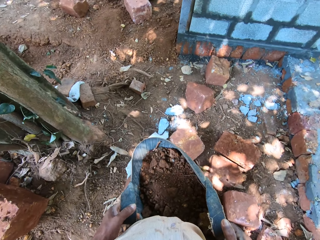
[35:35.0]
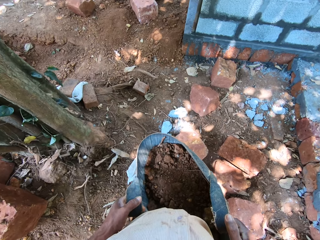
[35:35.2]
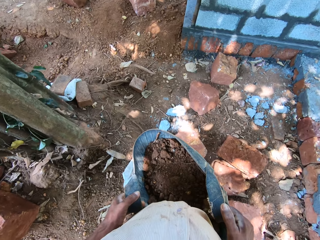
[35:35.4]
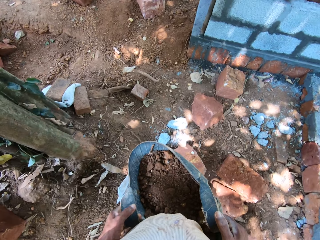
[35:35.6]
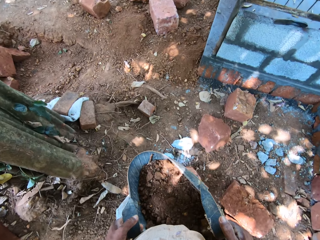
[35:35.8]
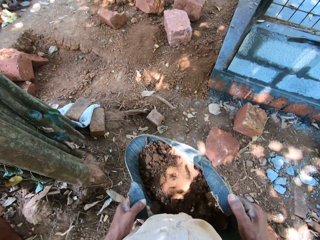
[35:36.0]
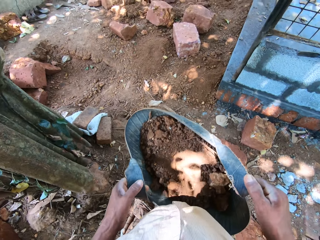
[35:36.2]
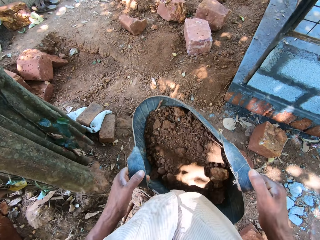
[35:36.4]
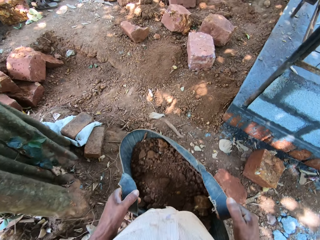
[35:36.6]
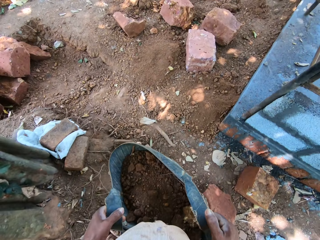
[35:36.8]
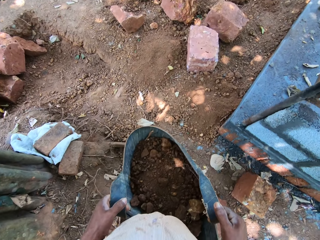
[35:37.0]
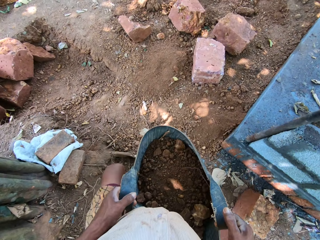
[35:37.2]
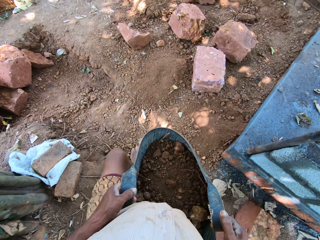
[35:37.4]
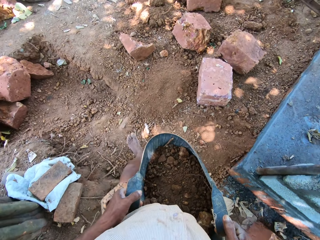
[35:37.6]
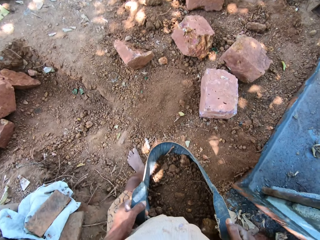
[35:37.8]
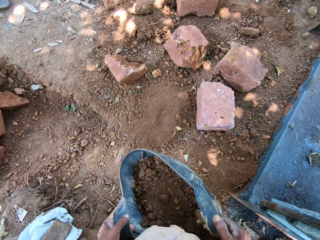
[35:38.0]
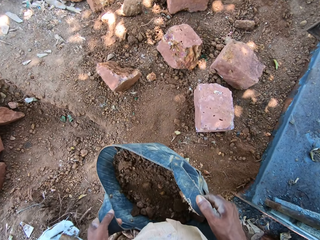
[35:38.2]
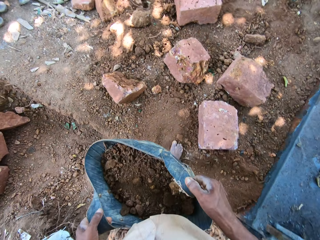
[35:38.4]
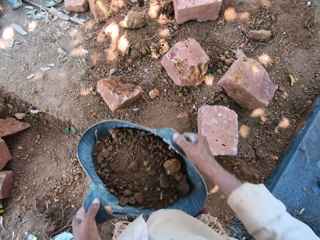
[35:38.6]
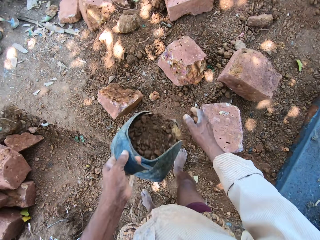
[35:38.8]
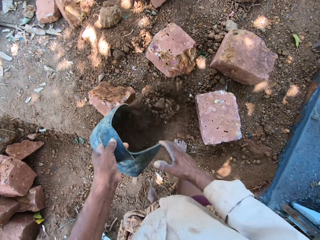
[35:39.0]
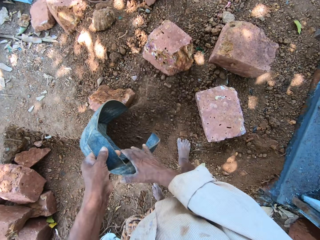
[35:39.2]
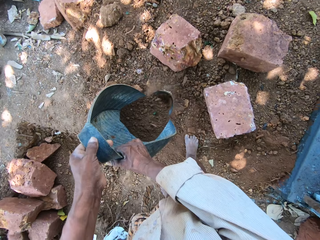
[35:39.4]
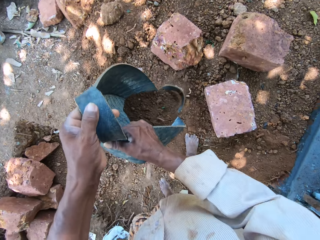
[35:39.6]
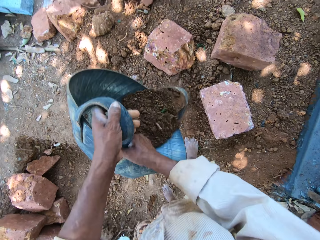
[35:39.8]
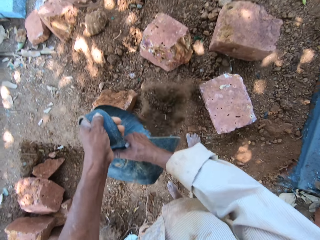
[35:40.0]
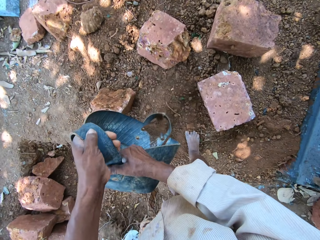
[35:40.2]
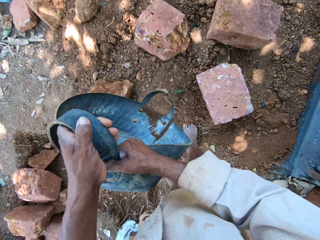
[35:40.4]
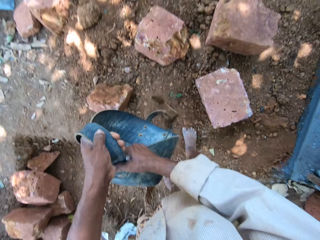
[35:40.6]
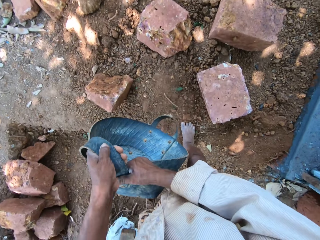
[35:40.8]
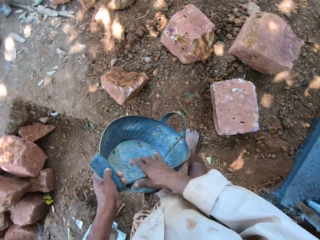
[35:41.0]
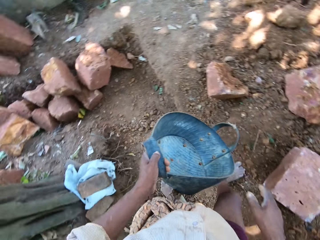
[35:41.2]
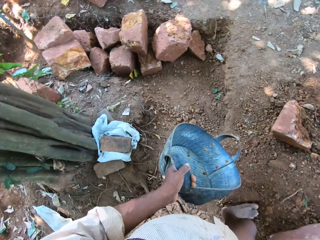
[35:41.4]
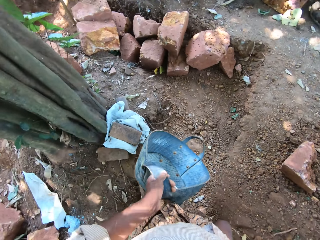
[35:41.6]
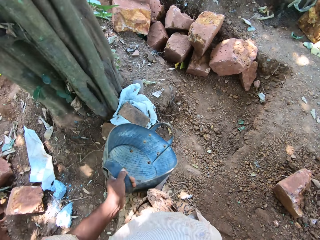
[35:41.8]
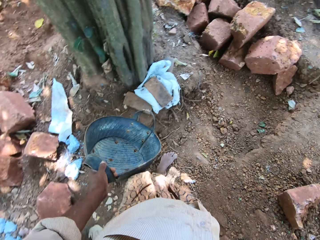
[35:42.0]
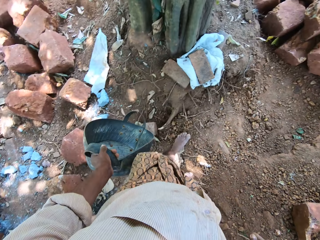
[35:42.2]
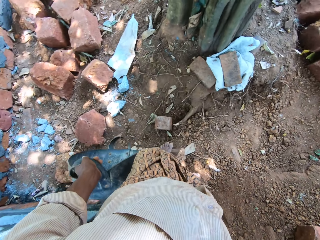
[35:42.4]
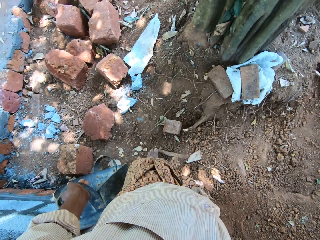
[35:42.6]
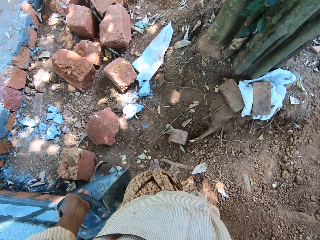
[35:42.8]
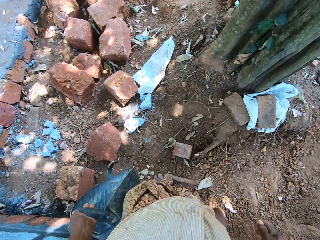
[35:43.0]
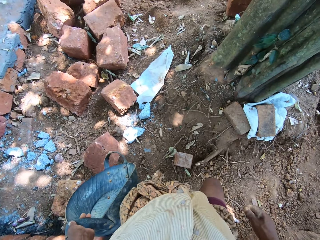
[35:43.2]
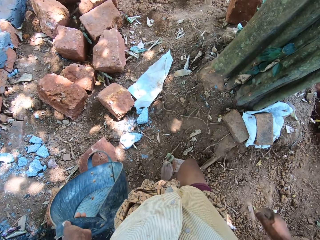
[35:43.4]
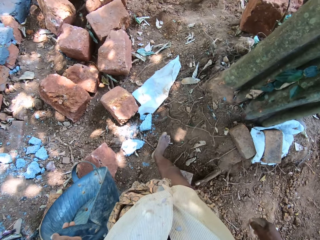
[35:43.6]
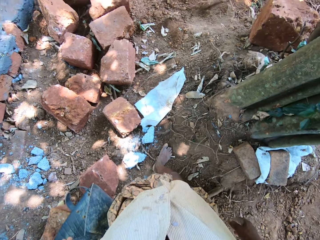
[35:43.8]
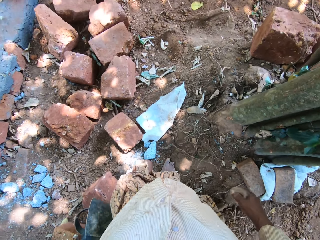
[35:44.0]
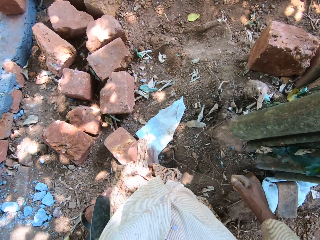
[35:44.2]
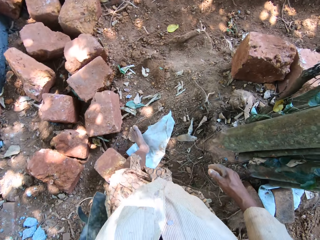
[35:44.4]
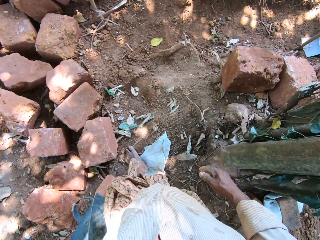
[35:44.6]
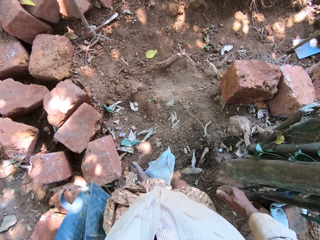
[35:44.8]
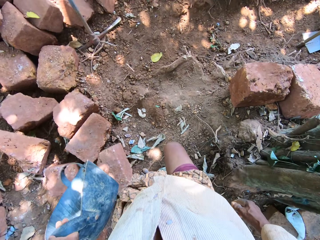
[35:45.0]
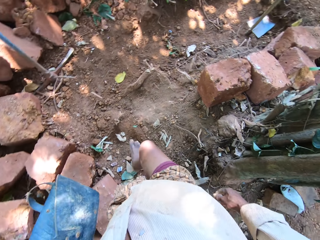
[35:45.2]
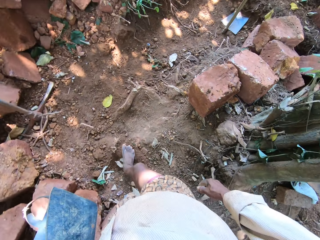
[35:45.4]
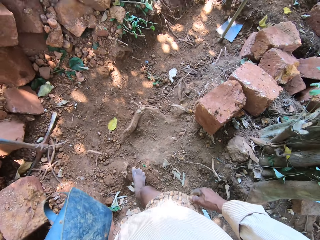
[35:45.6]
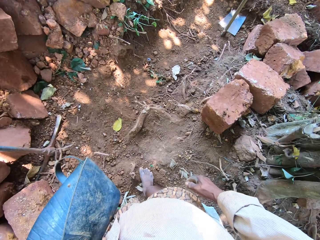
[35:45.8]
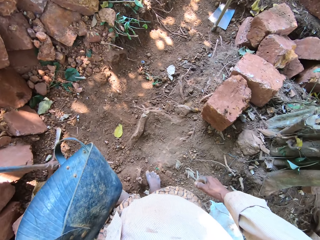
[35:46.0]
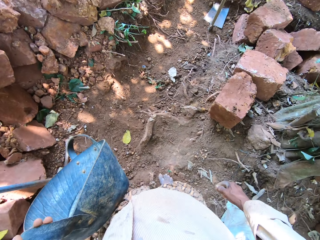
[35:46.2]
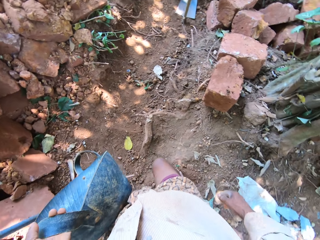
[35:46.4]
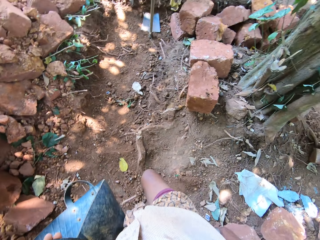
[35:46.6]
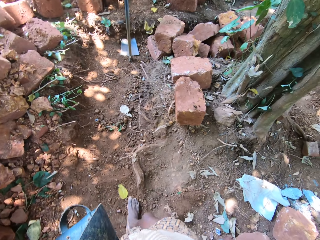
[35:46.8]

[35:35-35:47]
The camera wearer pours sand from the bag of sand in both hands on the ground. They walk across the garden.

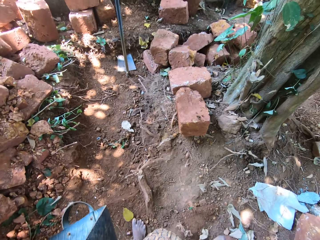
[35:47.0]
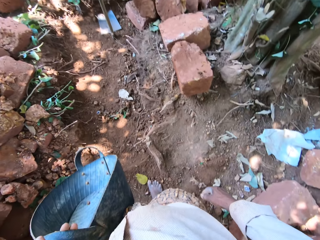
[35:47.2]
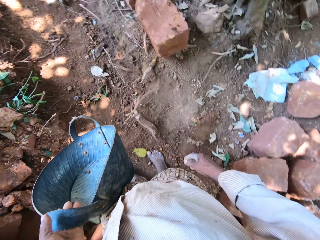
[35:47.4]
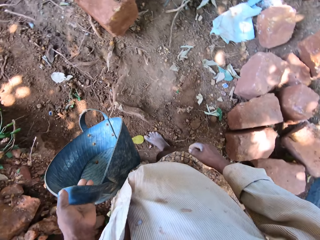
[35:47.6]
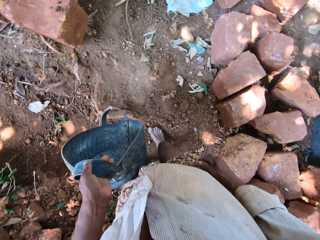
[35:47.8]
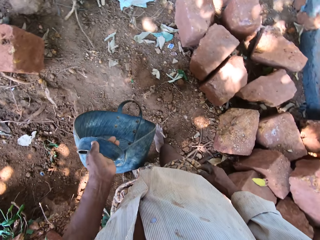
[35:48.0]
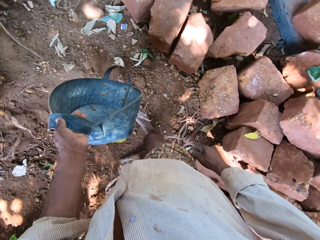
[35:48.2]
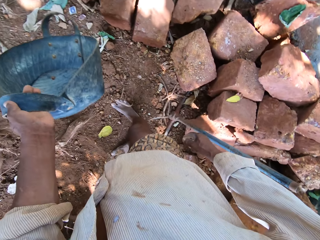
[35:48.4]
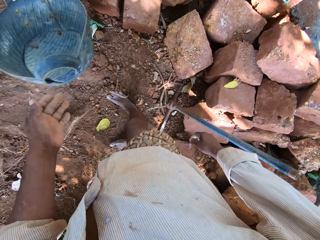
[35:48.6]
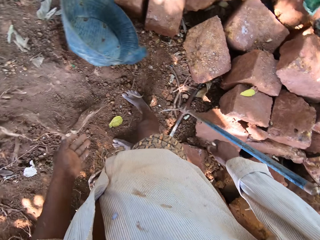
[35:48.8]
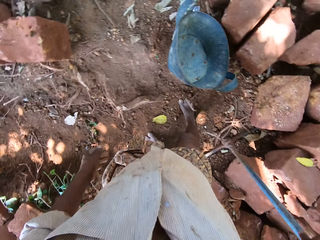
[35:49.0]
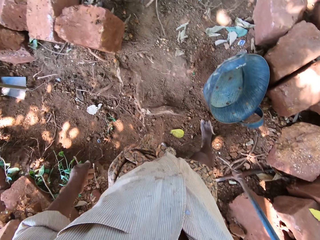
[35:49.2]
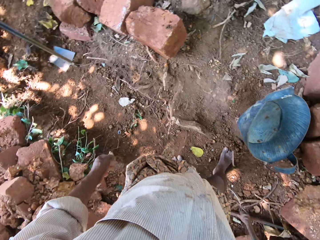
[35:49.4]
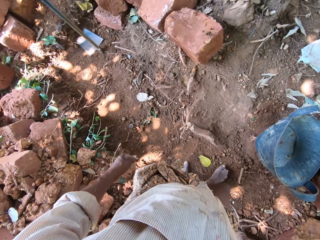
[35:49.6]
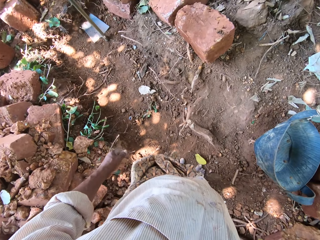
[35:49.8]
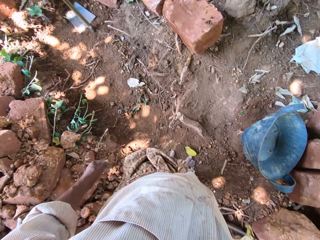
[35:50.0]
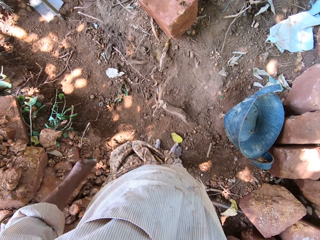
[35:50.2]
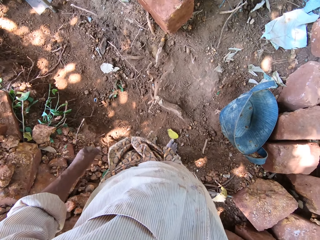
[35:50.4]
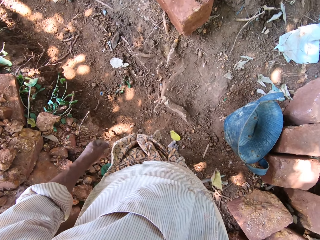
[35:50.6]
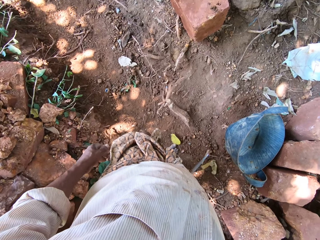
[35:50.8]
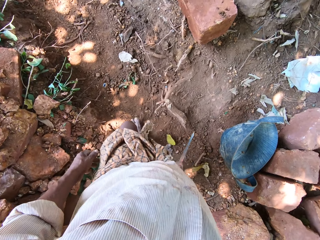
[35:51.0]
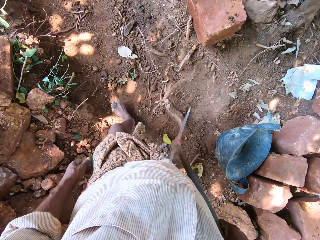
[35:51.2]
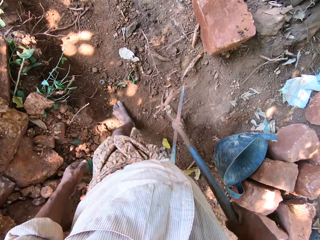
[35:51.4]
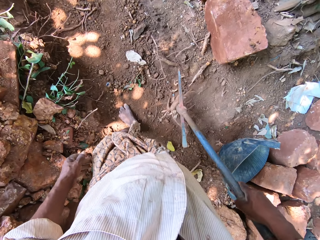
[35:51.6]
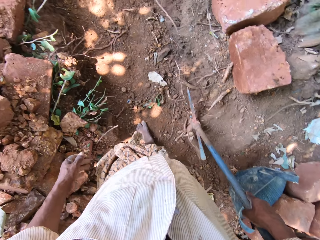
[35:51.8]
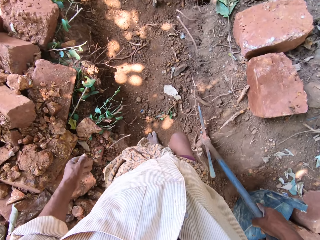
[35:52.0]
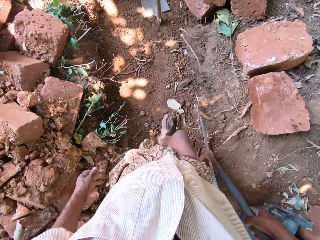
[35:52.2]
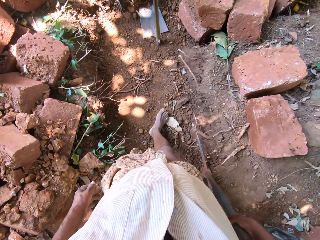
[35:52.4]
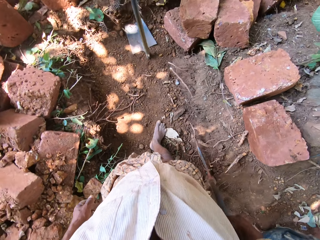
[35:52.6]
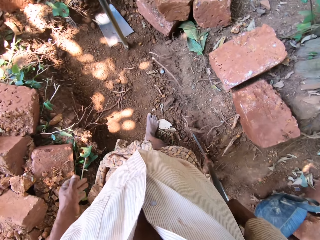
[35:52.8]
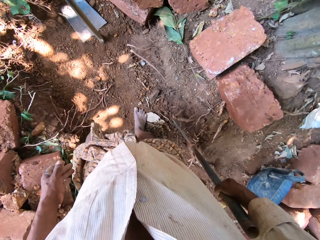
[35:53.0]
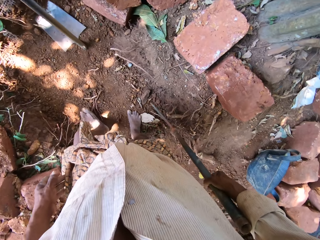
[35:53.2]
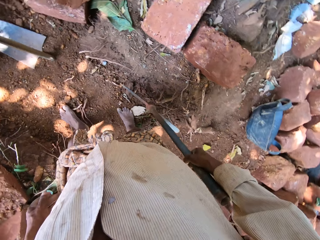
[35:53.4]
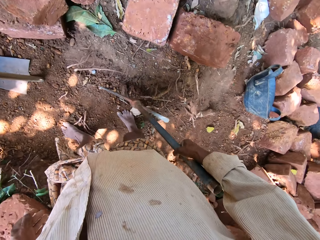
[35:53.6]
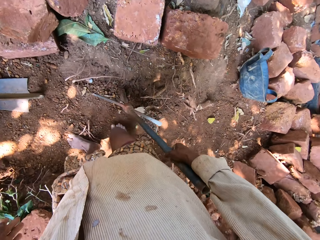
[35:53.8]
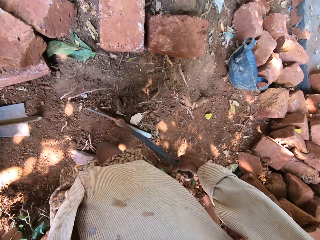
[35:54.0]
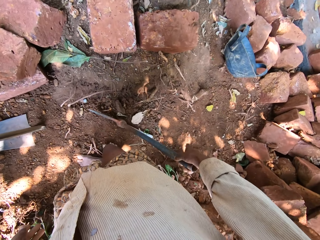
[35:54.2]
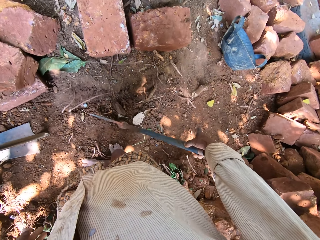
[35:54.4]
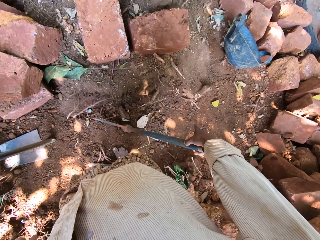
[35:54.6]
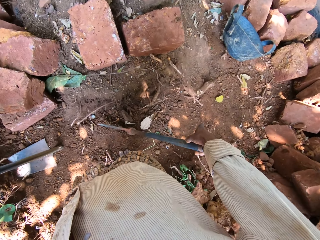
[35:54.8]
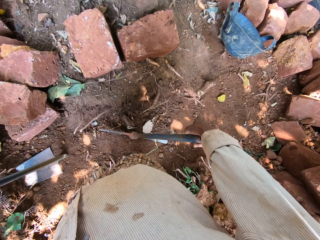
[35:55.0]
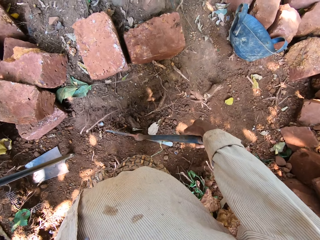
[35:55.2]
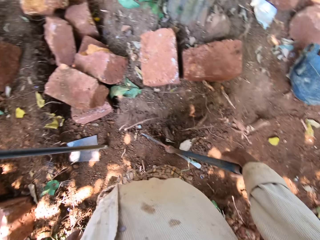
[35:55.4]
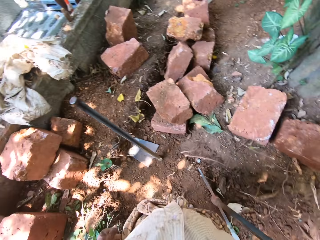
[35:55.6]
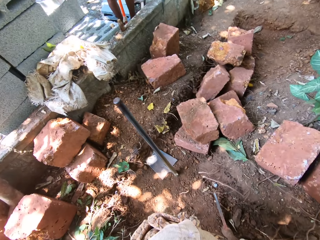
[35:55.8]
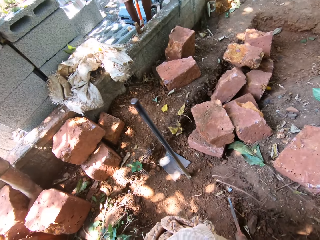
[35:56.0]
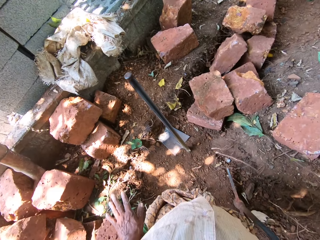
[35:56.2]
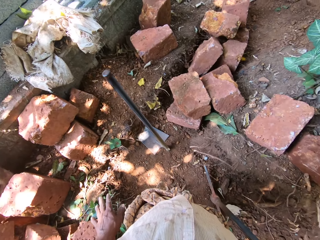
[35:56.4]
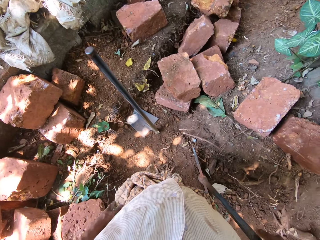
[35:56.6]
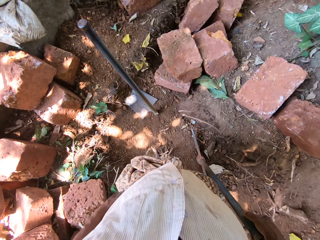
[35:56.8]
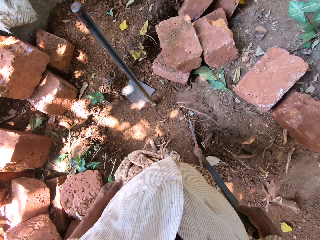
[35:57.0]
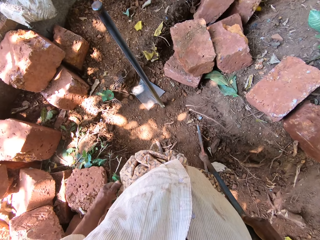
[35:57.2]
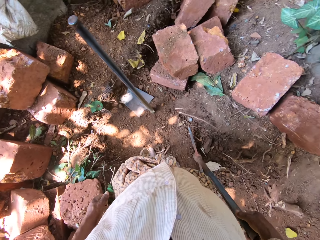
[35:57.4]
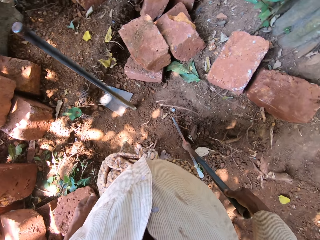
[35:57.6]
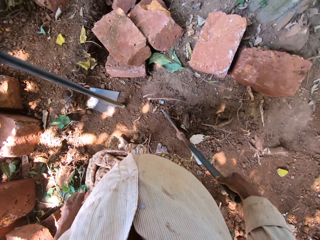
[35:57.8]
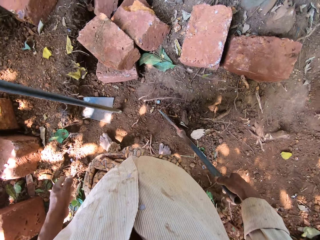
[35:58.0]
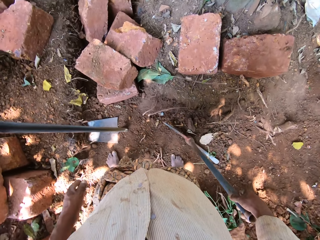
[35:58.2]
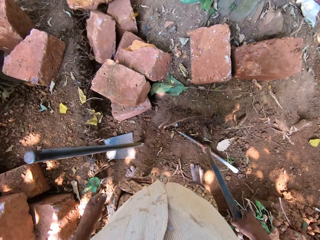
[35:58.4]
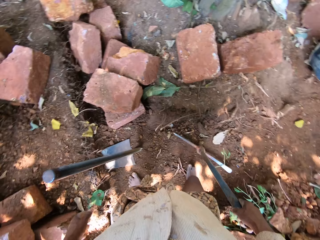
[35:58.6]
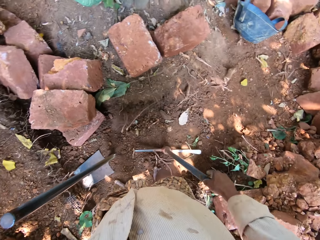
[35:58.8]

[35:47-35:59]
The camera wearer drops the bag on the ground with his left hand. He takes a digger or long triangle garden hoe from the ground with his right hand. He walks across the garden. He talks to a man and another man. He looks around.
